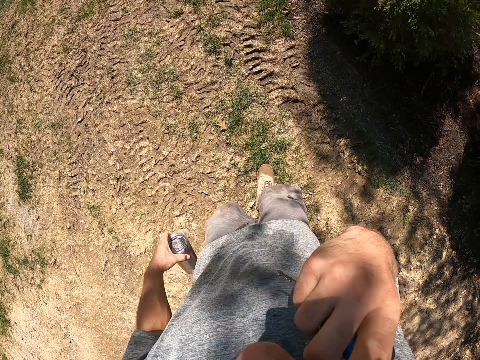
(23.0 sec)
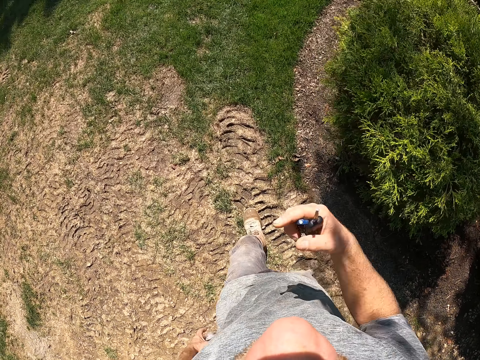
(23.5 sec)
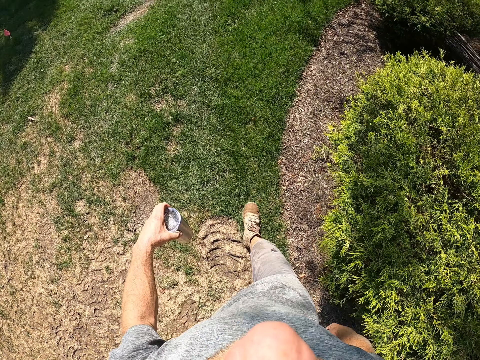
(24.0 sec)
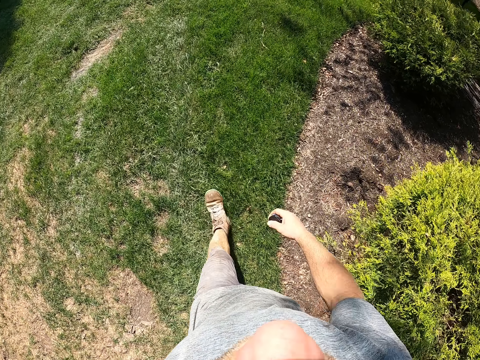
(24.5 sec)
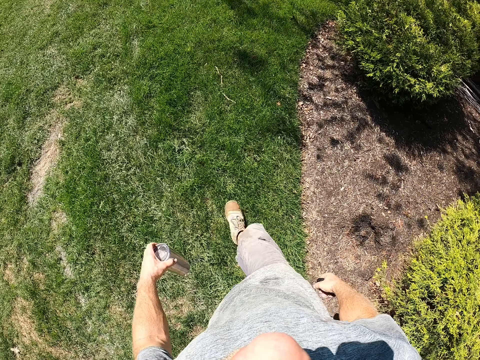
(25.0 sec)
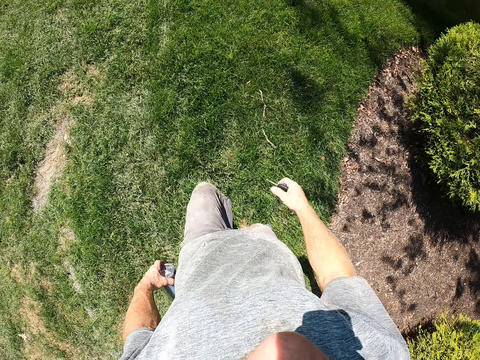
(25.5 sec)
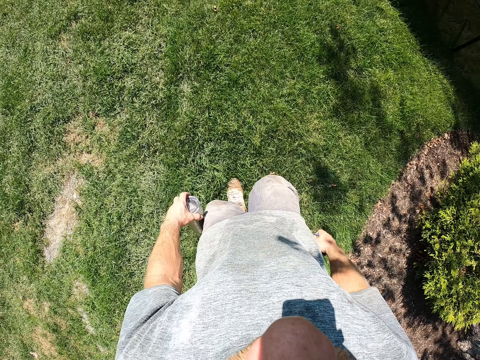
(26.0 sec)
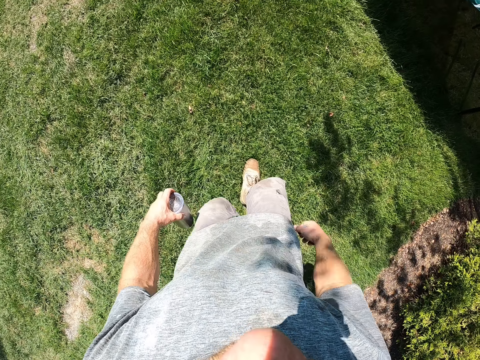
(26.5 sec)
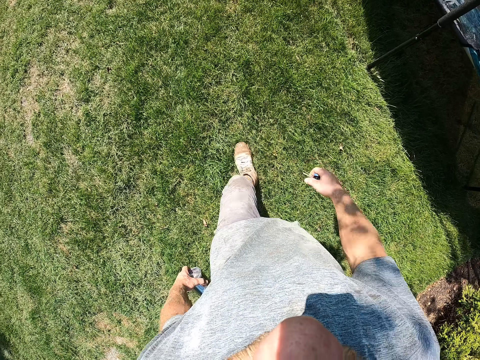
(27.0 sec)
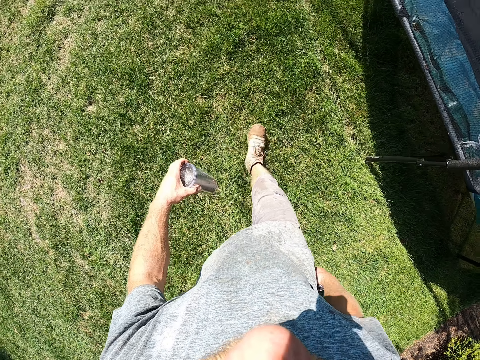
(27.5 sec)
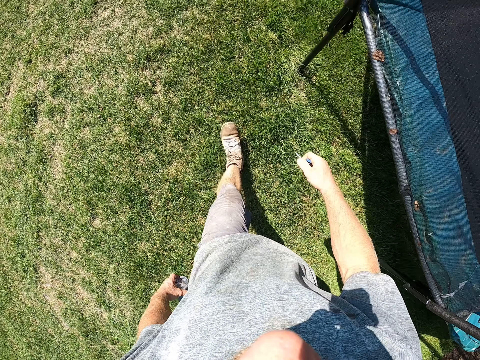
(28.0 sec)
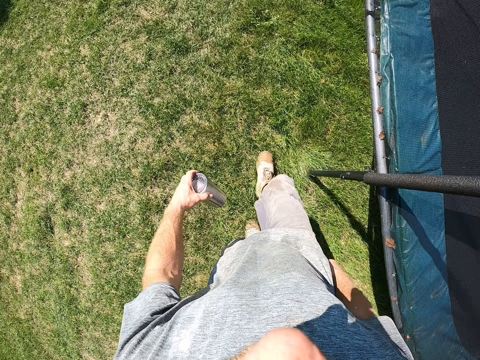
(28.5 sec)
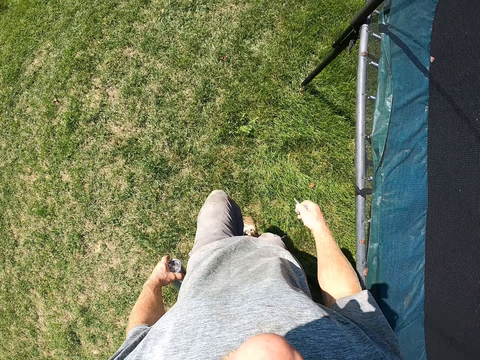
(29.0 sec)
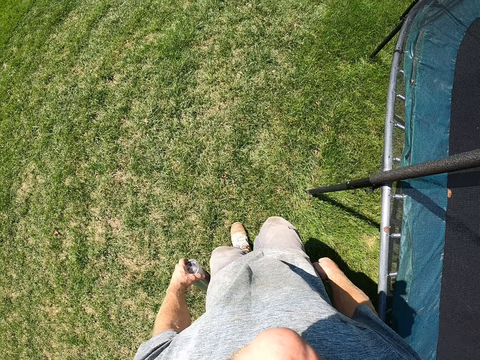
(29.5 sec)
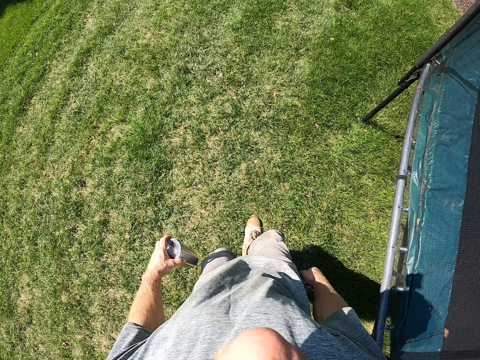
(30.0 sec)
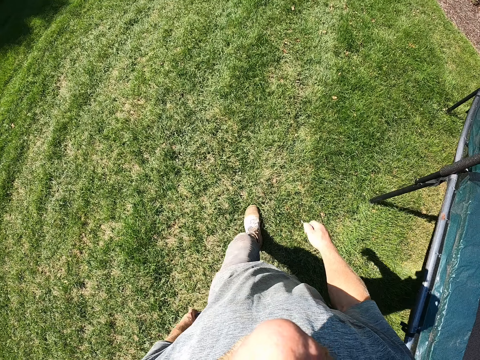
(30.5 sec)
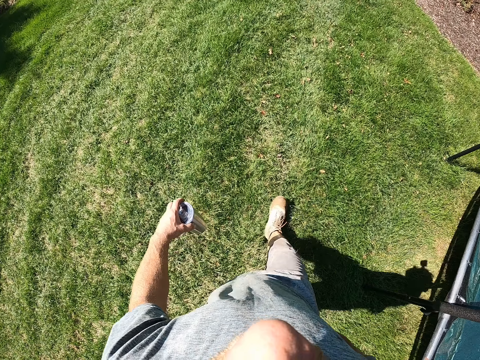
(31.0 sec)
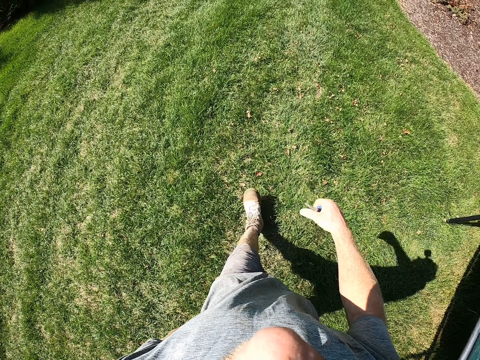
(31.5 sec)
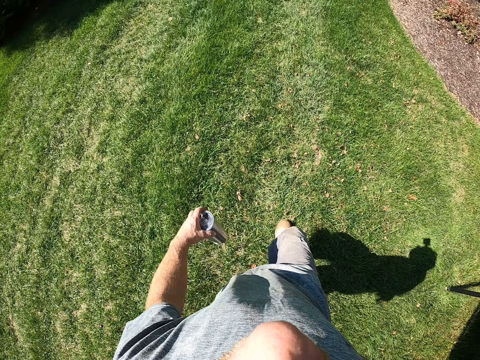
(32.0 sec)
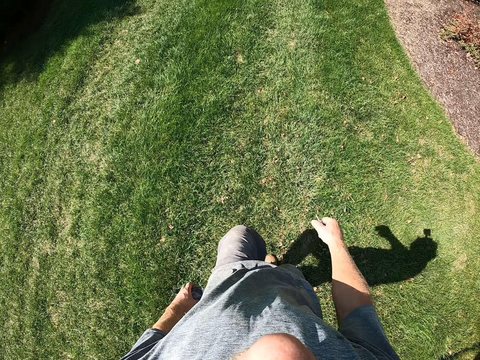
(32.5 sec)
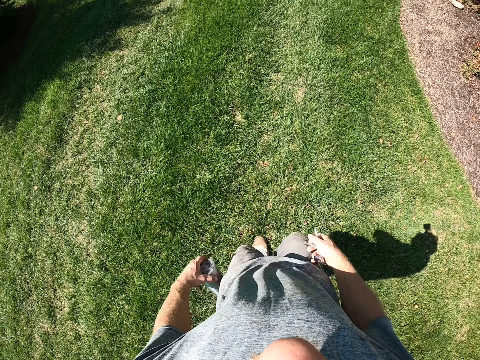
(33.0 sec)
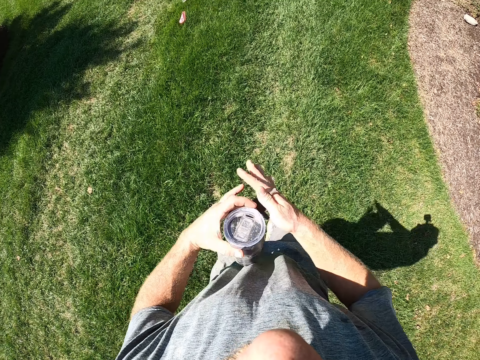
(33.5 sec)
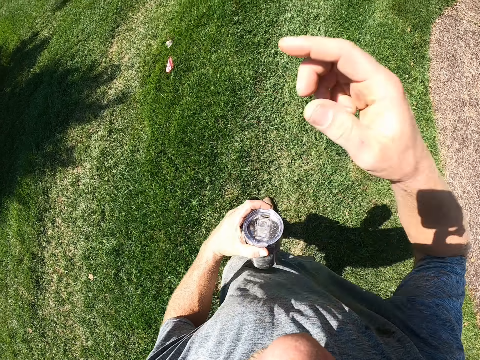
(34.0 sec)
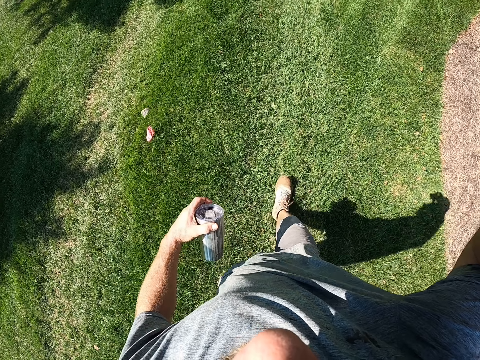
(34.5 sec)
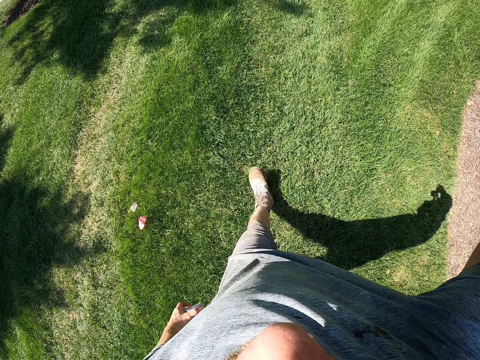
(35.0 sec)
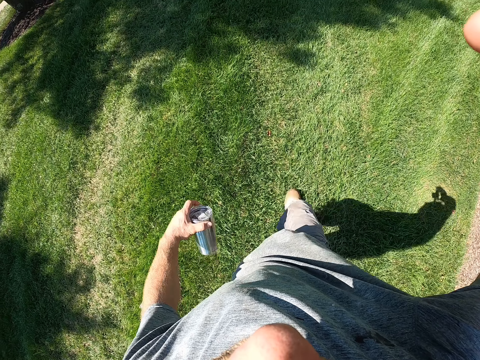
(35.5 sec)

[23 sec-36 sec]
The camera wearer cleans his nose with his right hand. He scratches the chest. He changes the key to another hand. He raises a hand up.
